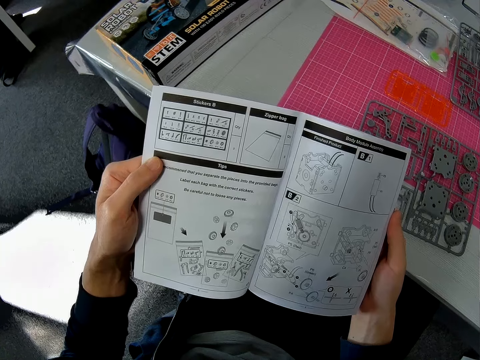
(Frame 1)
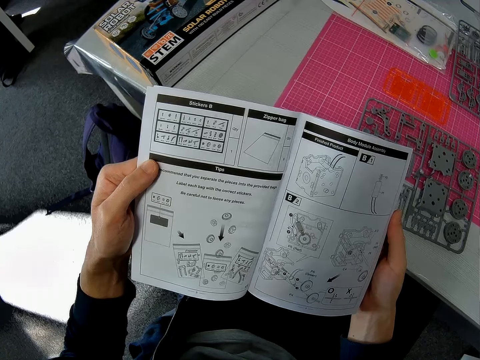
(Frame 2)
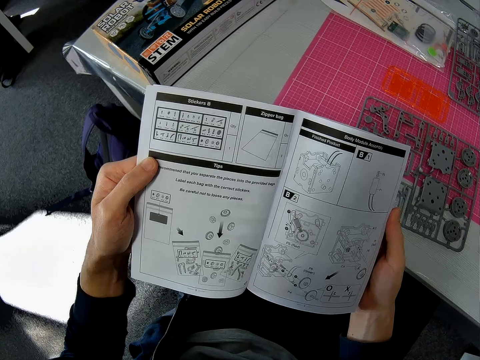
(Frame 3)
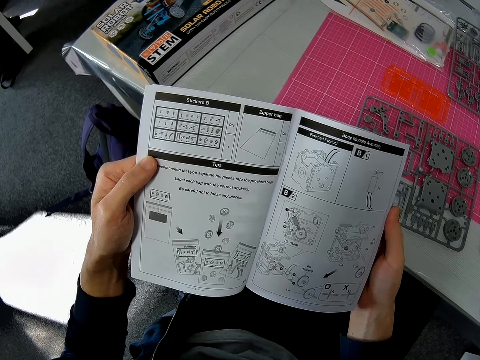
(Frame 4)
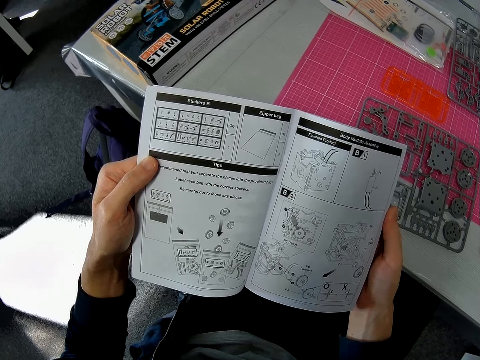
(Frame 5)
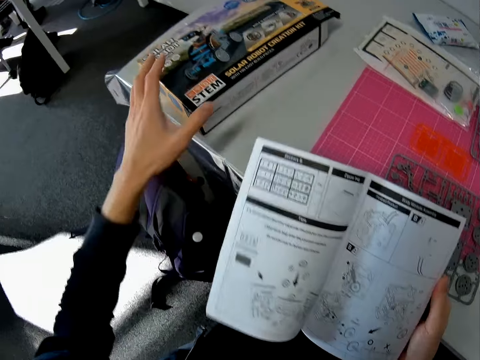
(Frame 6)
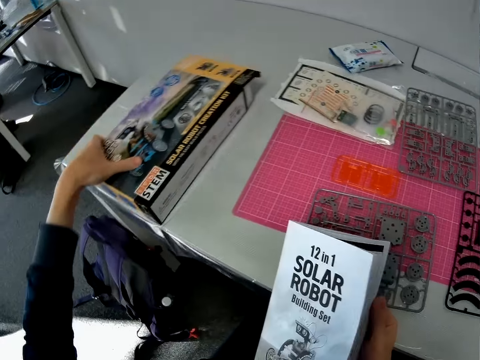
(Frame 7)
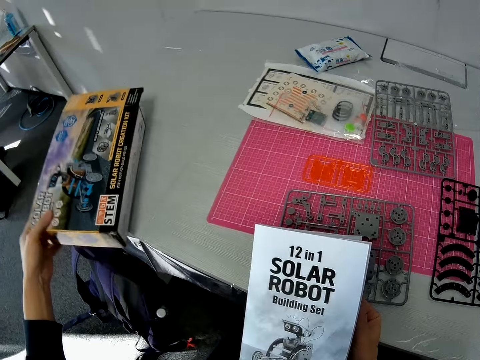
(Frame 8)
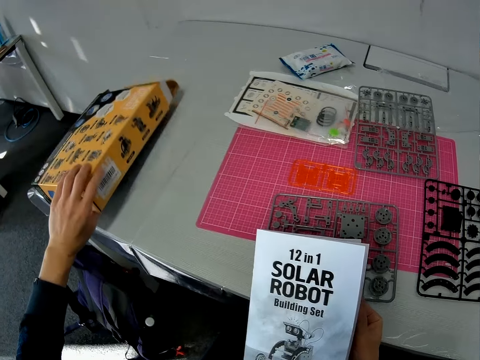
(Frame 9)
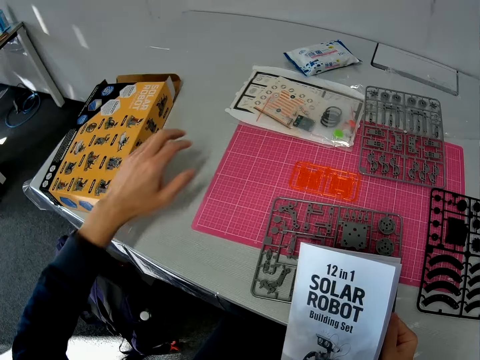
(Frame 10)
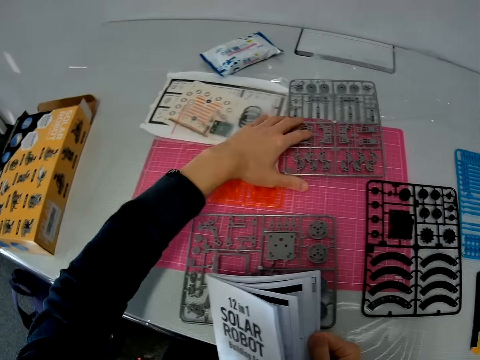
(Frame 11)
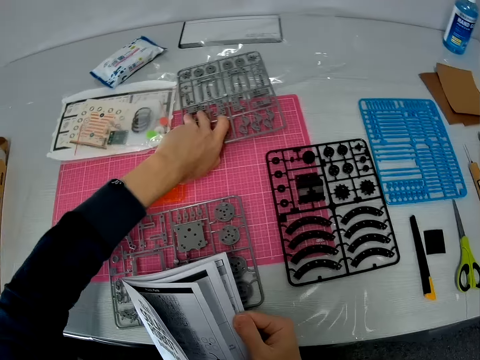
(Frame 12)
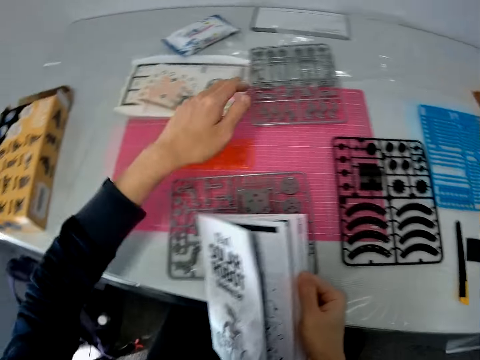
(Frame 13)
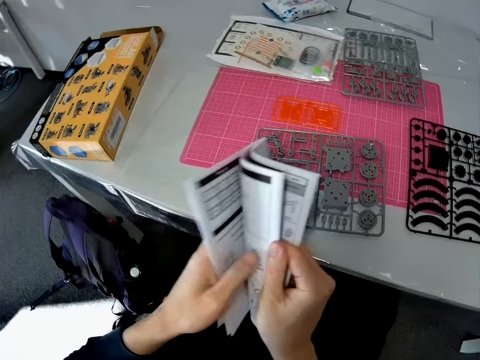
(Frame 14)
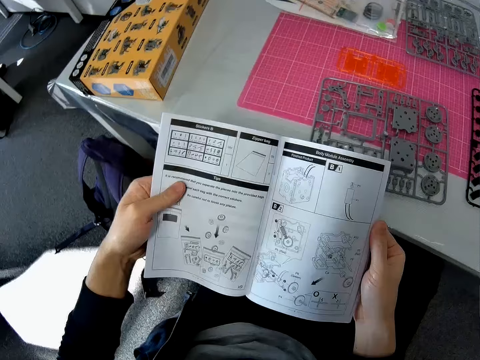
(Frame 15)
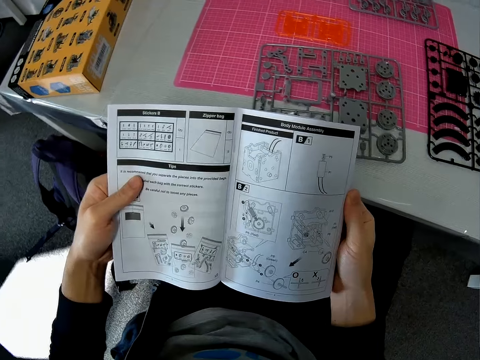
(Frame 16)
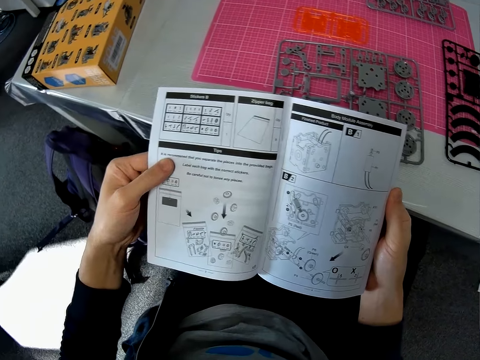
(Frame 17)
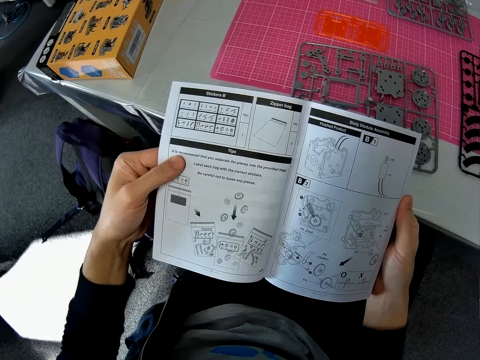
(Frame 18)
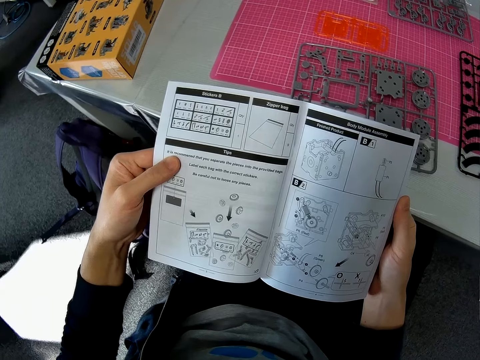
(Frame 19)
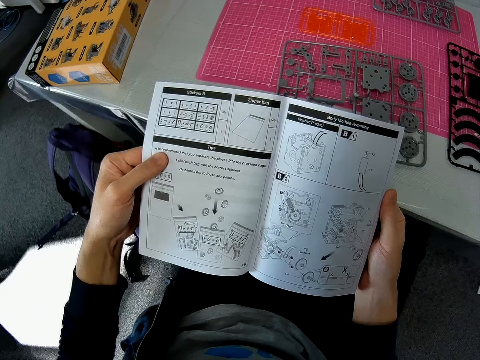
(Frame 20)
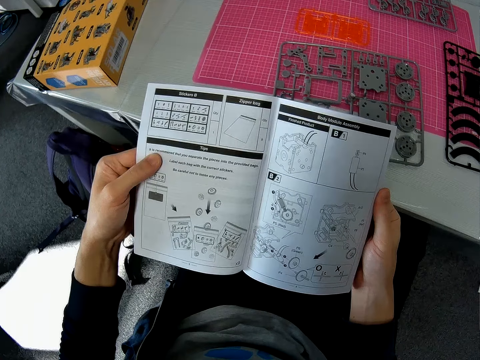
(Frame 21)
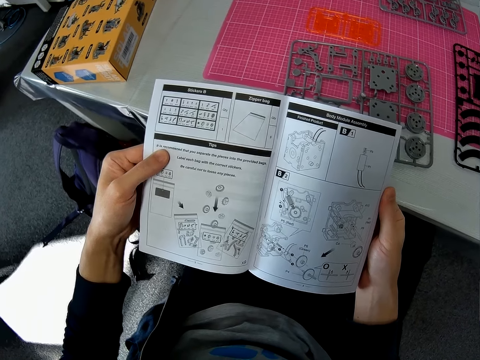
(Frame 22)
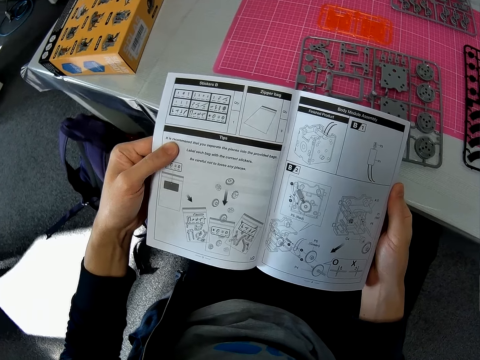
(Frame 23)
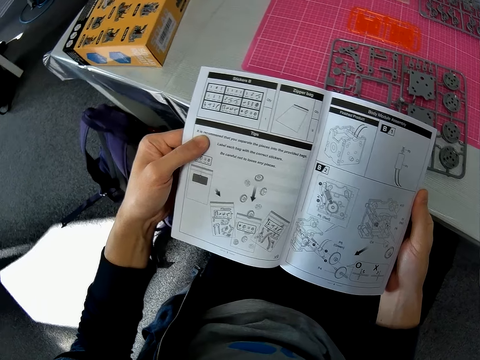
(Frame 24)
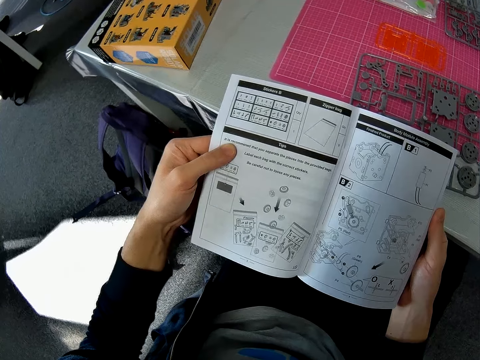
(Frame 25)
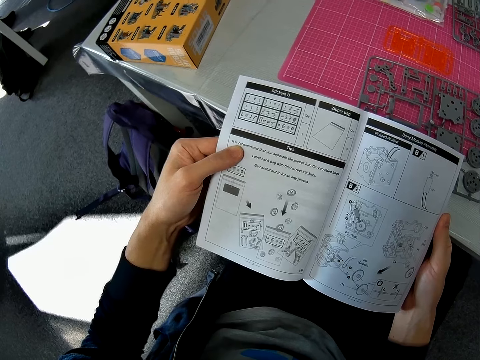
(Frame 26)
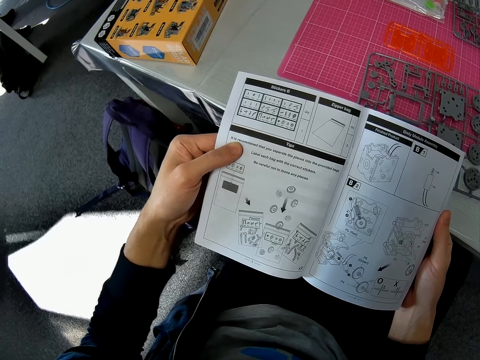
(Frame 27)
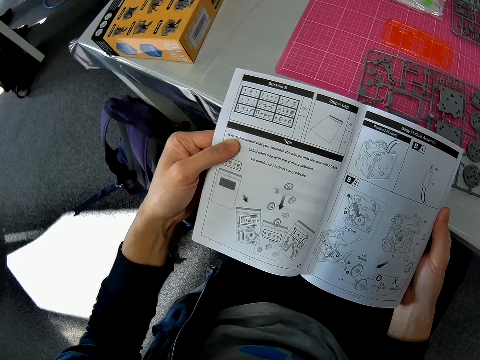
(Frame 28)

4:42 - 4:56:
The camera wearer places his left hand on the solar robot model kit box. He flips the box on a table with a hand. He touches an ash colored plastic. He holds a solar robot model from the table. He looks at a solar robot book manual.

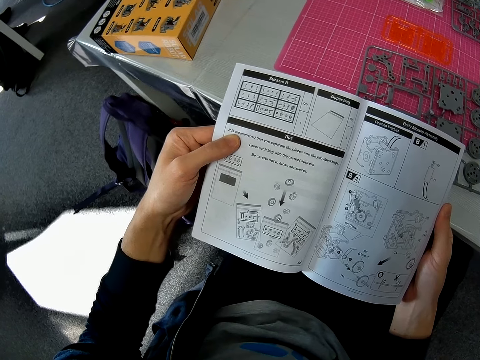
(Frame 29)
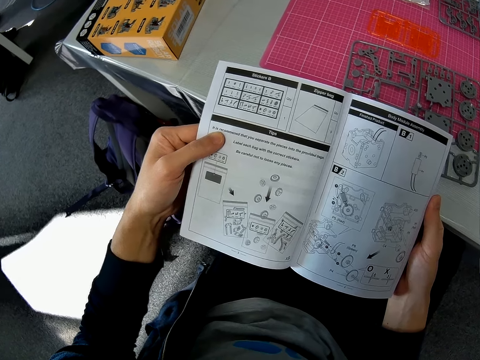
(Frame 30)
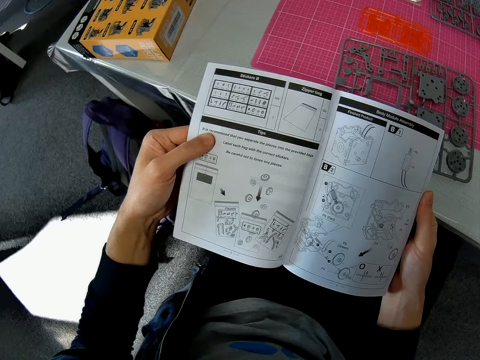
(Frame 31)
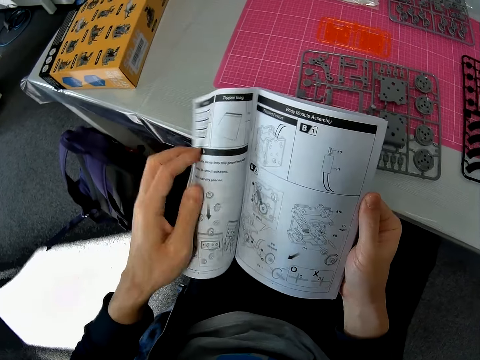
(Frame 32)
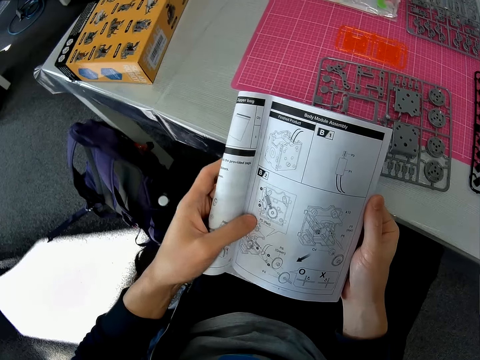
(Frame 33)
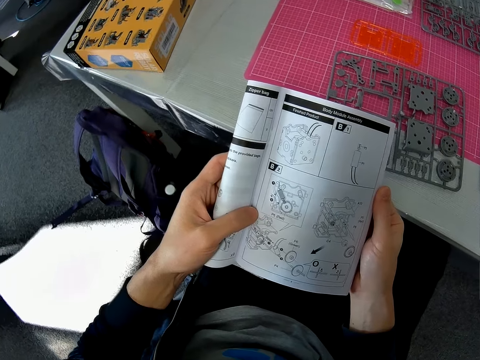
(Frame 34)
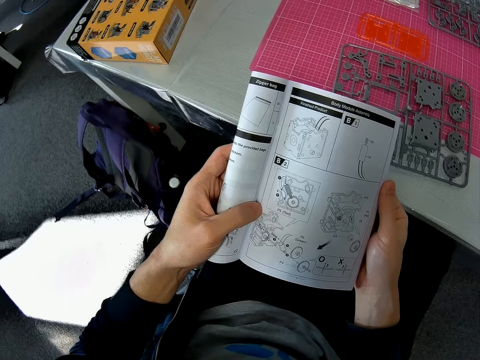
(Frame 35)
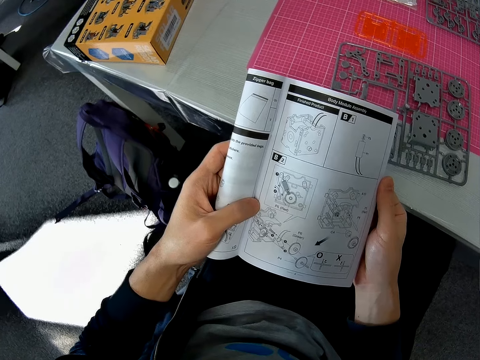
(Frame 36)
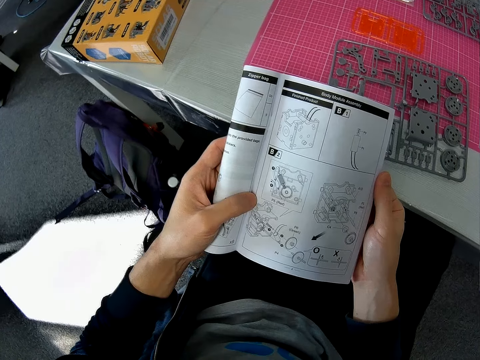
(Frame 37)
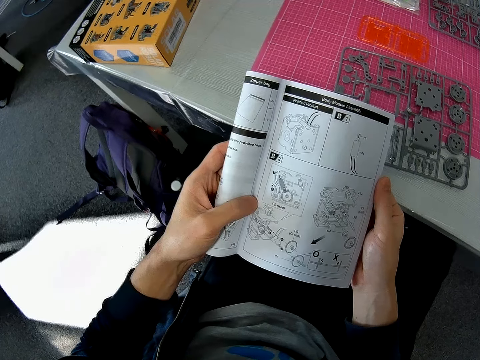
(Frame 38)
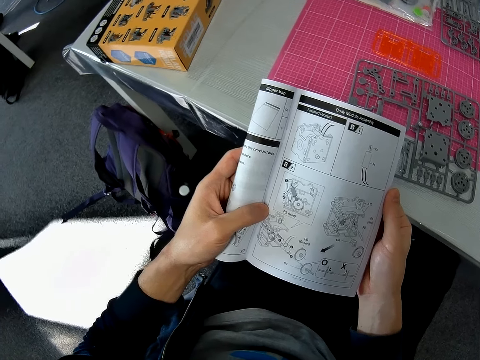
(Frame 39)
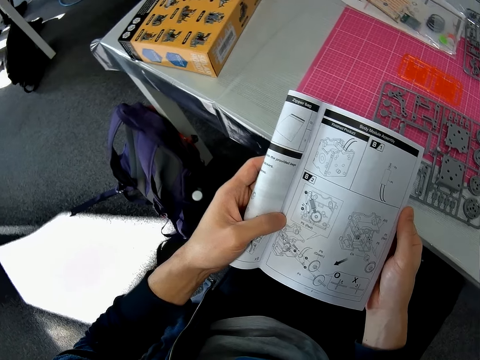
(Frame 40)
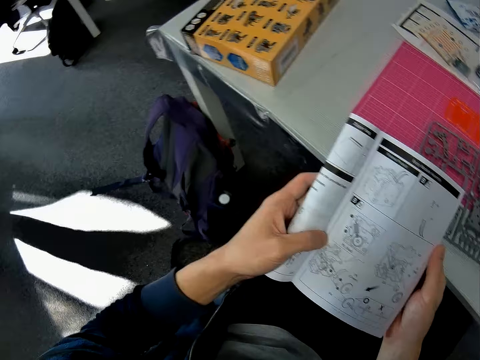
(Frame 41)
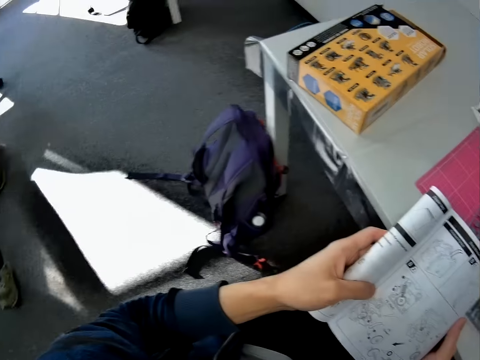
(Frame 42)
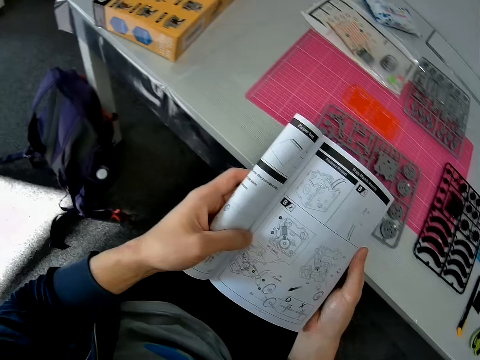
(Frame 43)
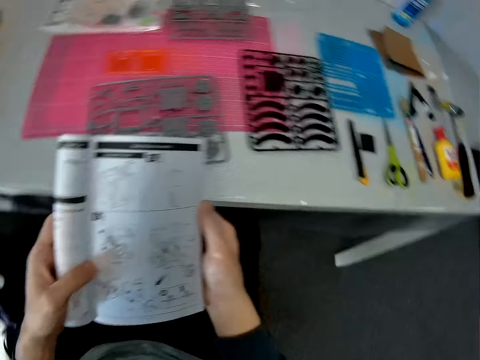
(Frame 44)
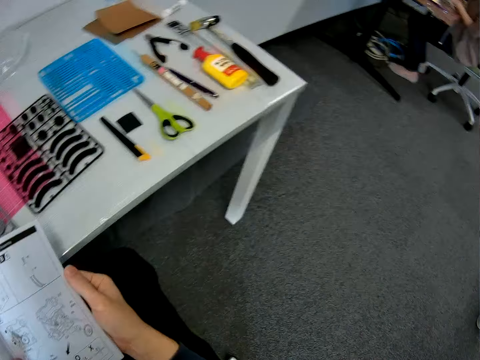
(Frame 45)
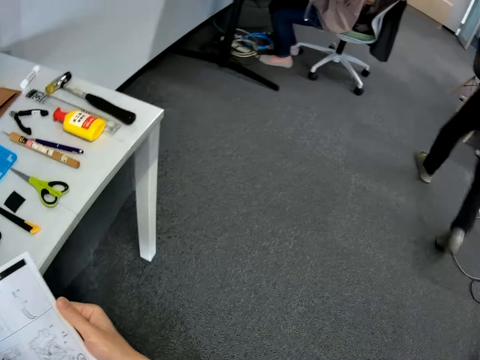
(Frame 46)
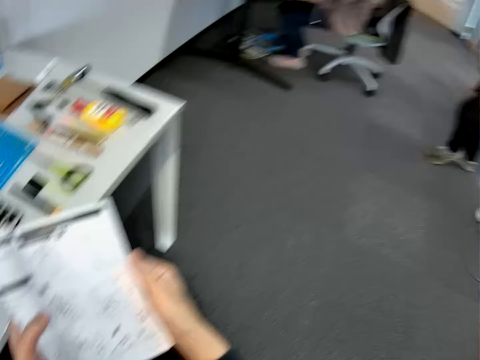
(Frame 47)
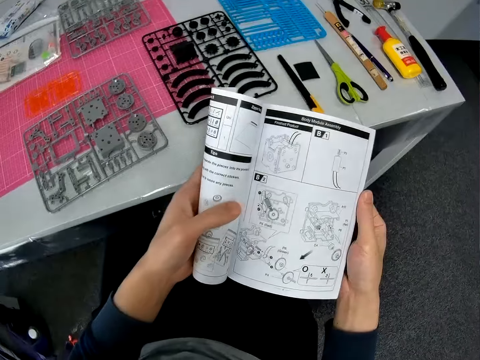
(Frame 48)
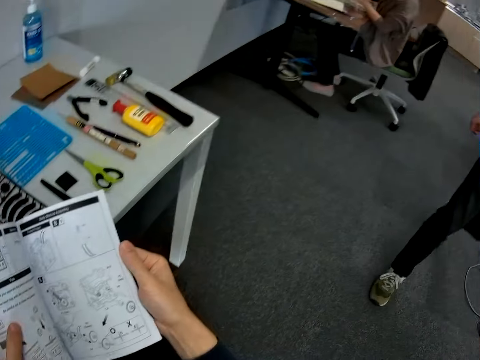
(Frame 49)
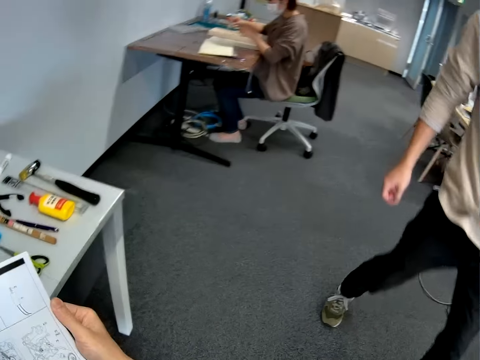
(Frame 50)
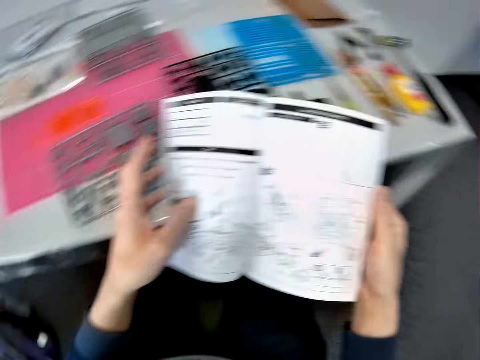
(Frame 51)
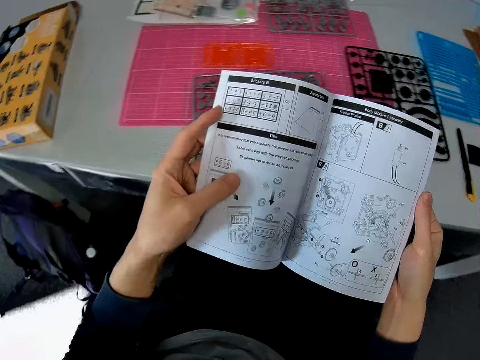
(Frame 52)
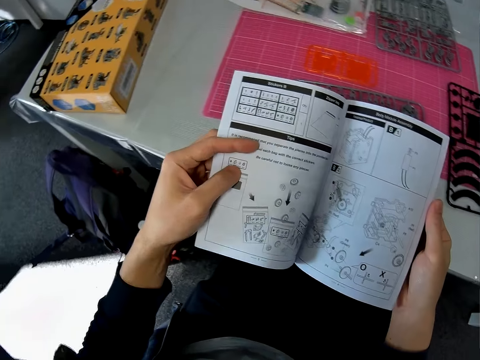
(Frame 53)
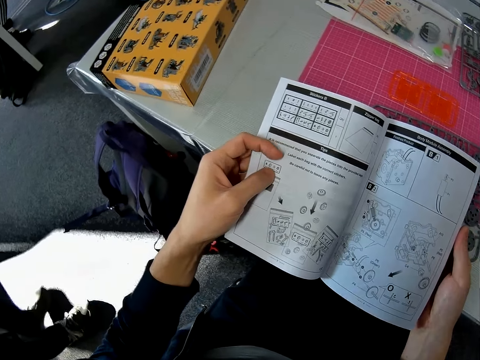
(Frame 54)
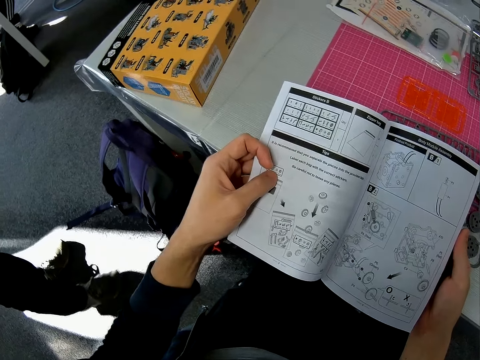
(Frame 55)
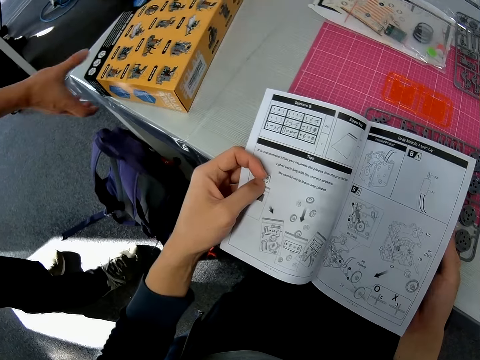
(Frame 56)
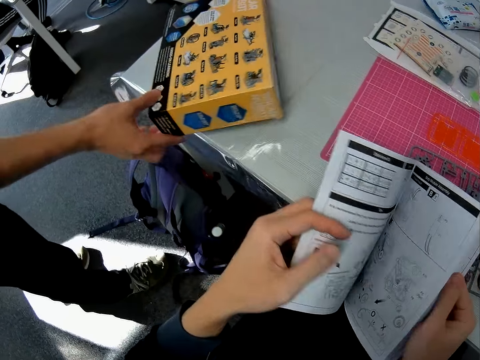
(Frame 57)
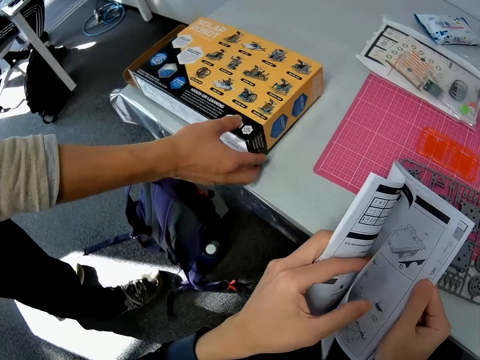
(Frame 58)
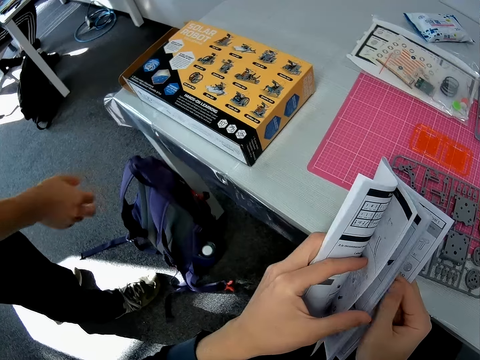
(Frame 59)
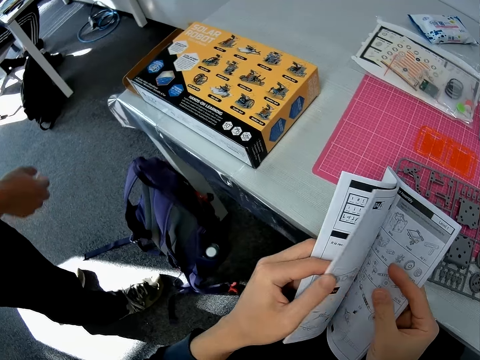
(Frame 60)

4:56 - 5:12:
The camera wearer folds a solar robot book manual with a hand. They look at the solar robot book manual. A man walks around a room. The camera wearer looks around the room. They converse with a man. Another man moves papers on a table with a hand. The camera wearer looks at the solar robot book manual. The first man moves a box on the table. The camera wearer flips through the pages of the book with a hand.
